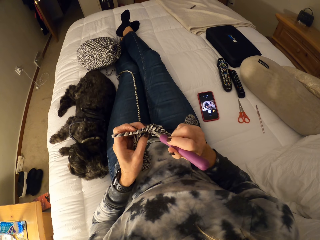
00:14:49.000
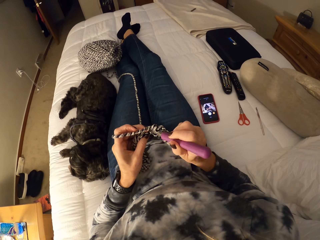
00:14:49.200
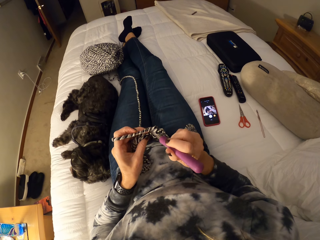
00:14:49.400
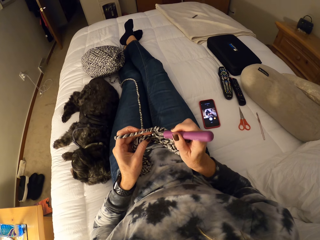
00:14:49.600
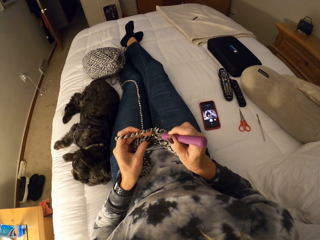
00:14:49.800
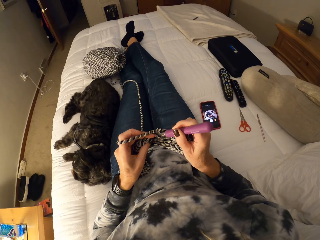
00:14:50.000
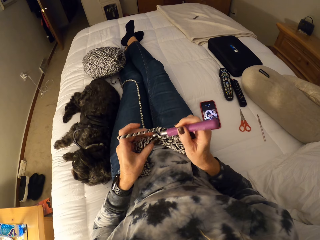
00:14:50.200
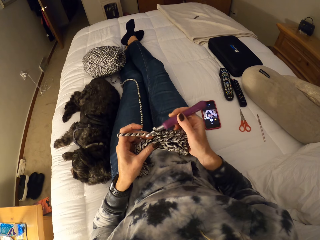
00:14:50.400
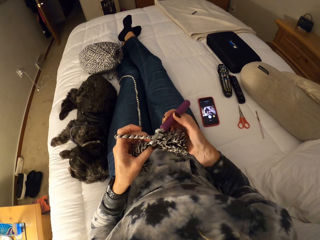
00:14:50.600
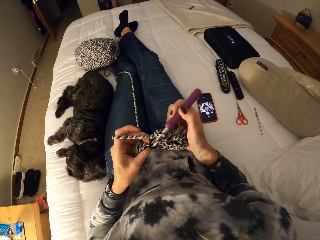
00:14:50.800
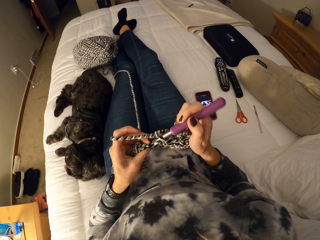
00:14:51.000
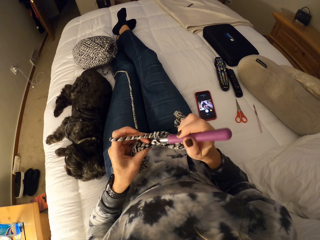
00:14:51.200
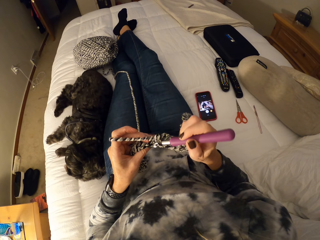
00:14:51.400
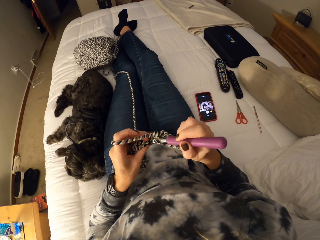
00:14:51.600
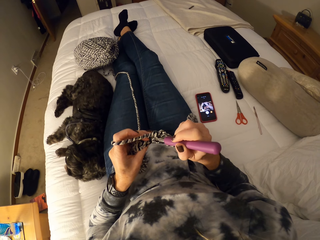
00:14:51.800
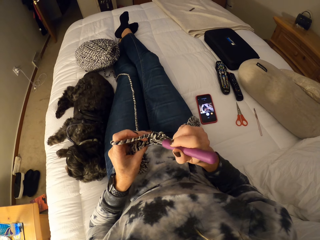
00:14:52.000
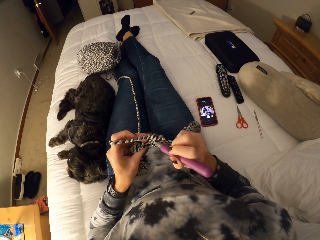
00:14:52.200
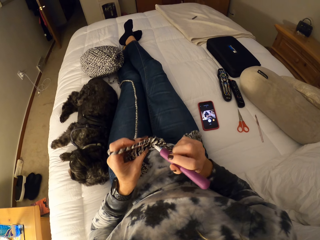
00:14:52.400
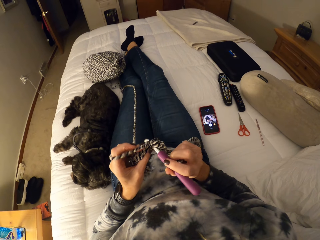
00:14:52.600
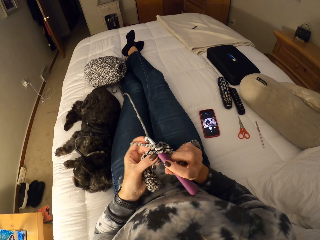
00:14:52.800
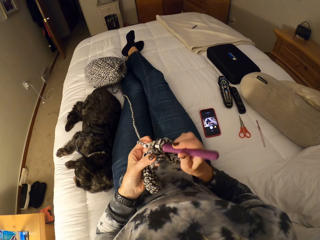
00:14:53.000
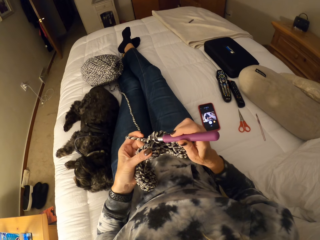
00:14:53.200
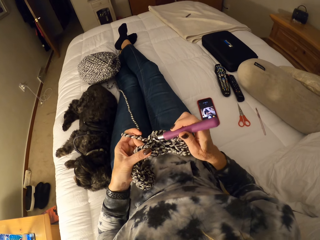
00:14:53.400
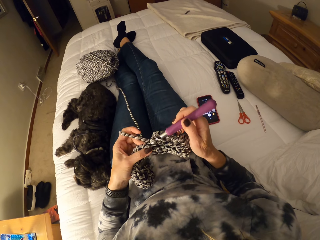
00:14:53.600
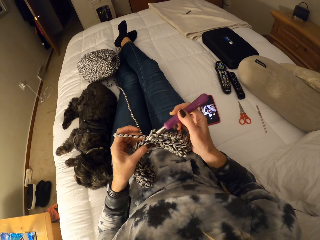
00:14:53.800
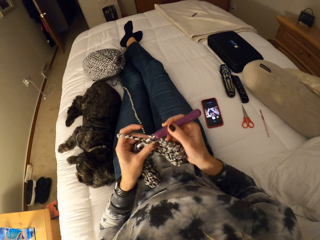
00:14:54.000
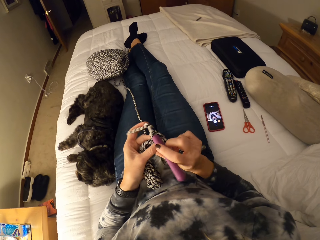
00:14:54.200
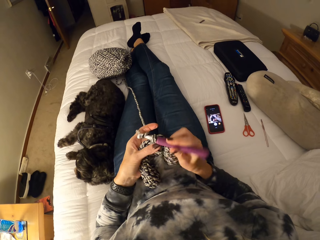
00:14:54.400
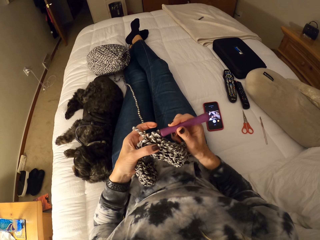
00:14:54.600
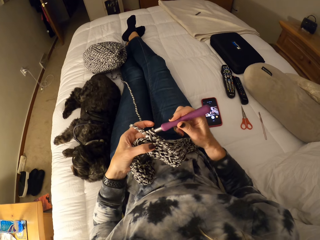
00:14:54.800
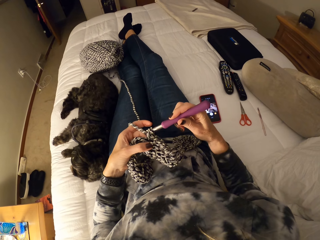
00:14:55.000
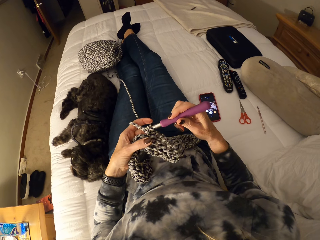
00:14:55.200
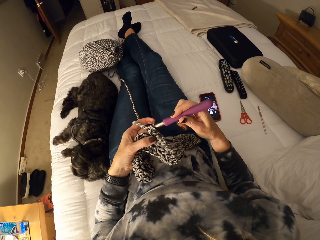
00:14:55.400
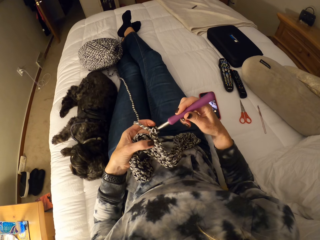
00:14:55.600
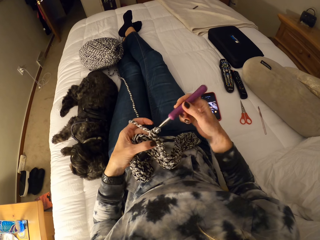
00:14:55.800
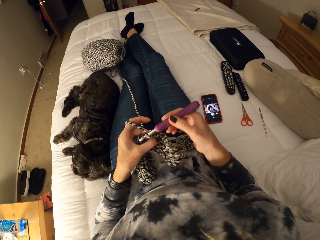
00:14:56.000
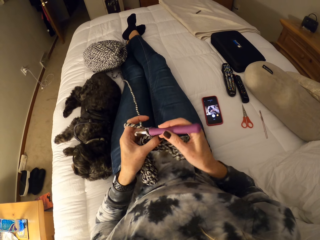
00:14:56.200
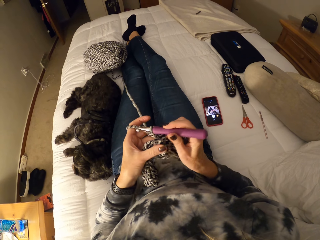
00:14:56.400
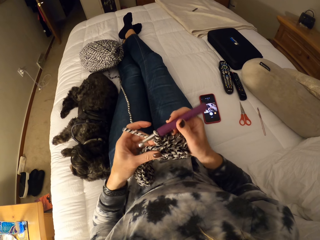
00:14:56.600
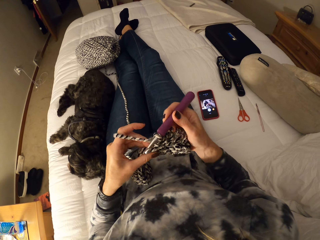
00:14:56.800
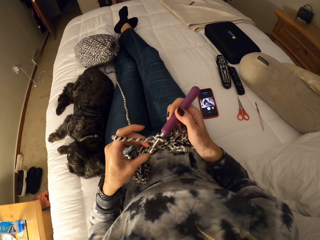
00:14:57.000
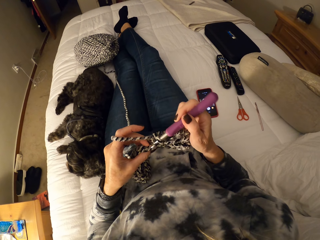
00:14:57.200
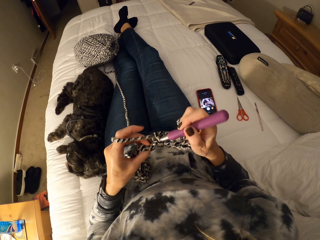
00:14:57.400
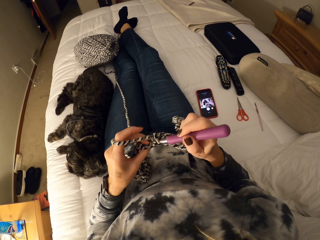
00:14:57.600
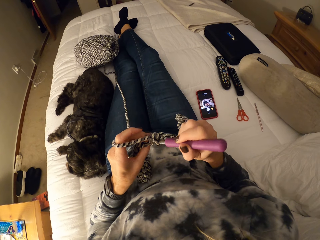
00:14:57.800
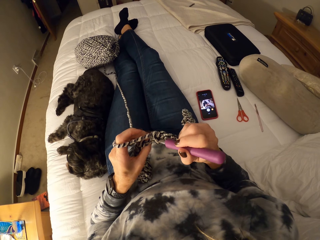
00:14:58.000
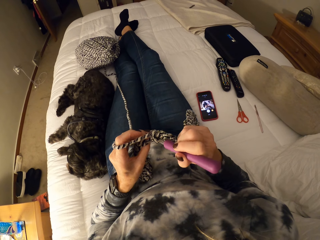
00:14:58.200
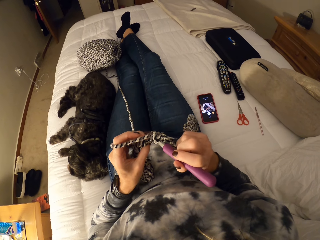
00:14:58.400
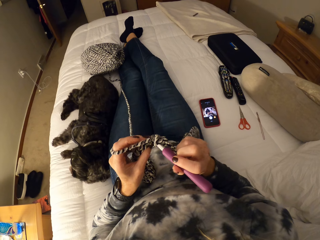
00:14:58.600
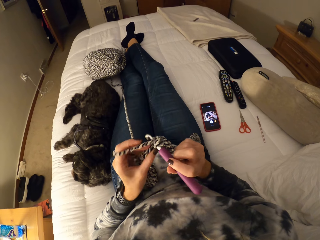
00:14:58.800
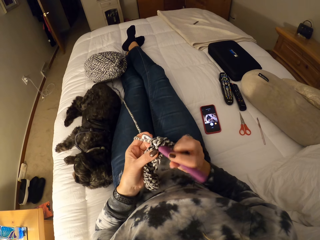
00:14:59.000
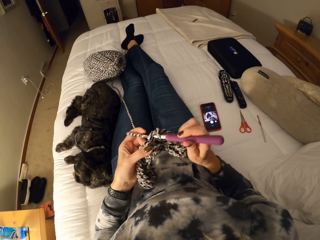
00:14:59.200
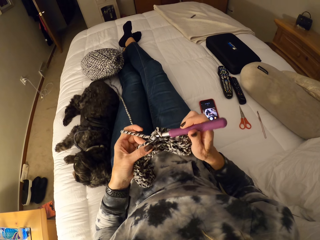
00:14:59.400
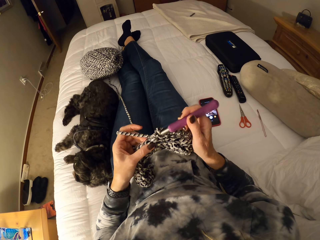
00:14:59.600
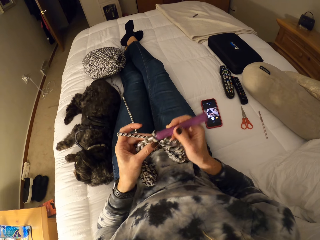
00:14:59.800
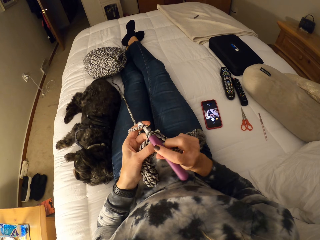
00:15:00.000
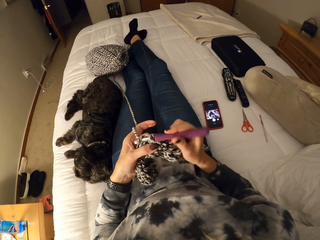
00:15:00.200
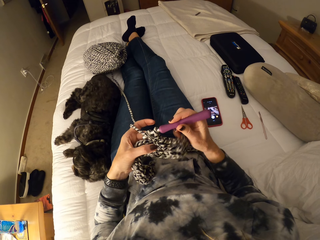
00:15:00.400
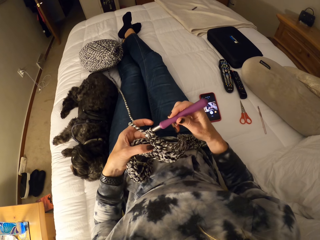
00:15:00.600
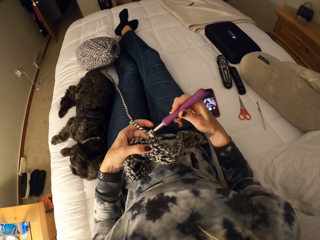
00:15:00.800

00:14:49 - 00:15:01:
The camera wearer stares at the cloth. They knit with the knit needle.

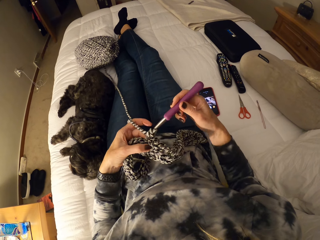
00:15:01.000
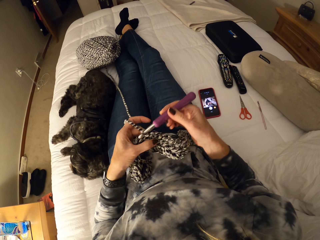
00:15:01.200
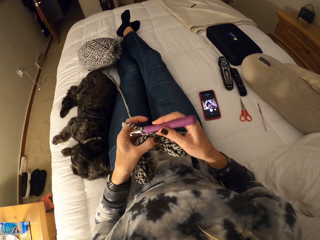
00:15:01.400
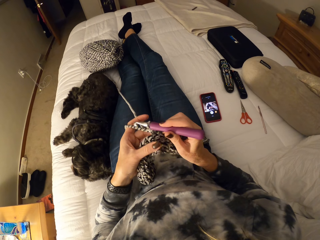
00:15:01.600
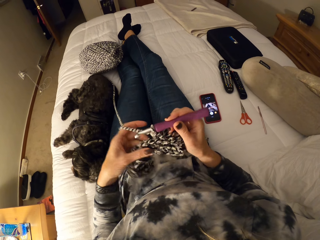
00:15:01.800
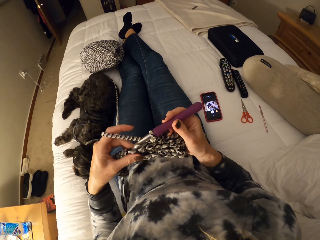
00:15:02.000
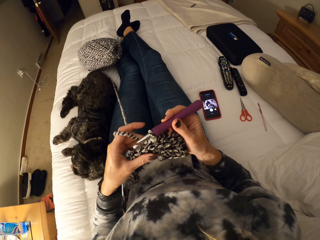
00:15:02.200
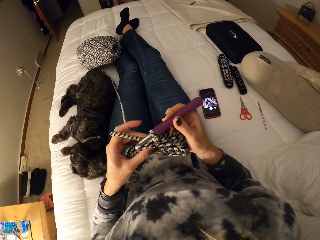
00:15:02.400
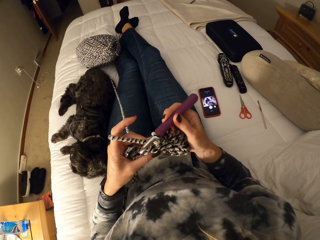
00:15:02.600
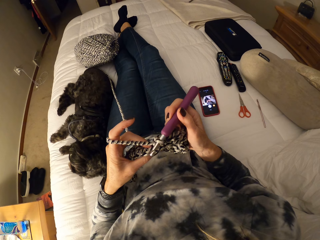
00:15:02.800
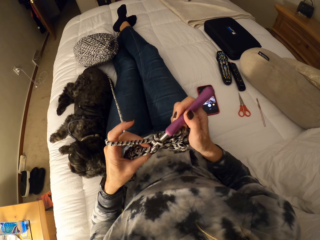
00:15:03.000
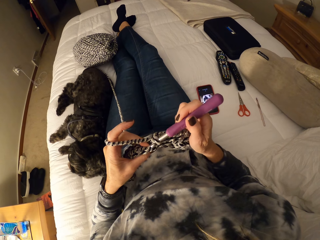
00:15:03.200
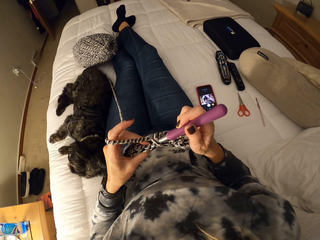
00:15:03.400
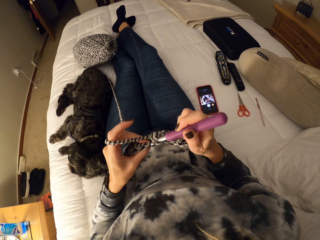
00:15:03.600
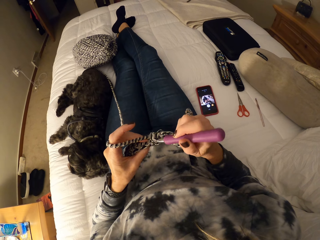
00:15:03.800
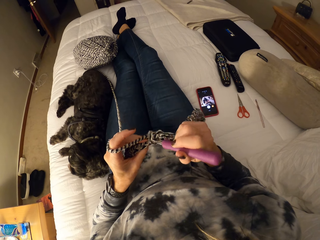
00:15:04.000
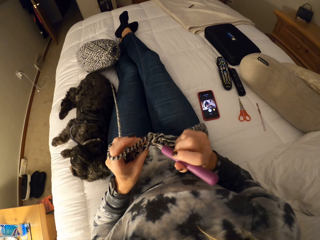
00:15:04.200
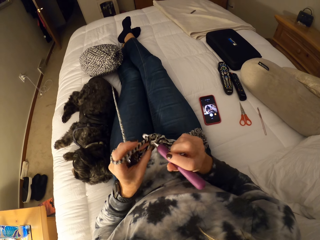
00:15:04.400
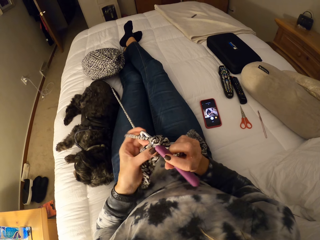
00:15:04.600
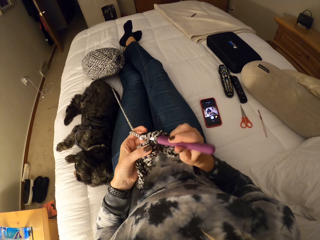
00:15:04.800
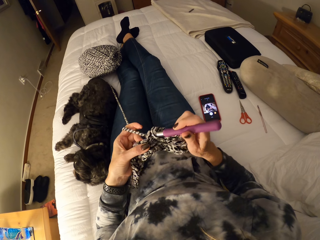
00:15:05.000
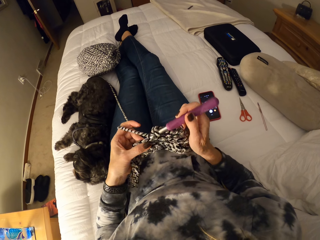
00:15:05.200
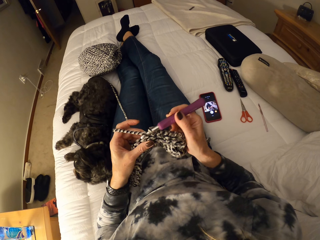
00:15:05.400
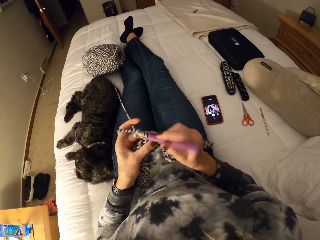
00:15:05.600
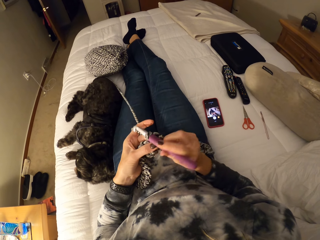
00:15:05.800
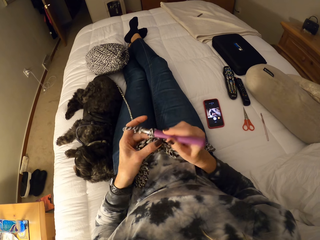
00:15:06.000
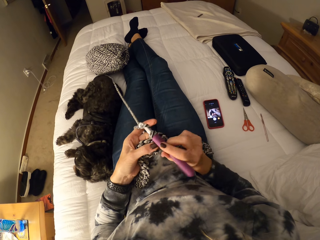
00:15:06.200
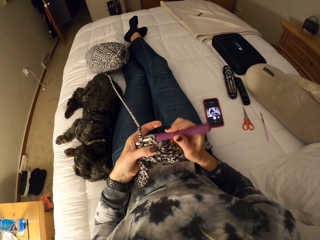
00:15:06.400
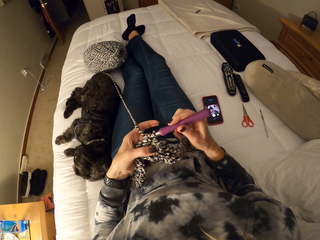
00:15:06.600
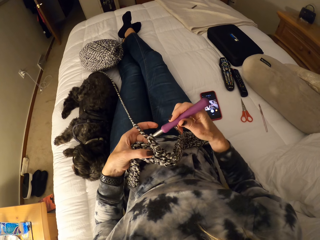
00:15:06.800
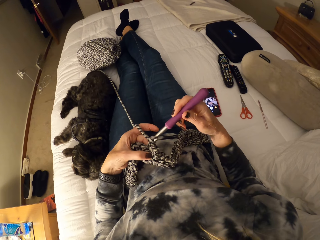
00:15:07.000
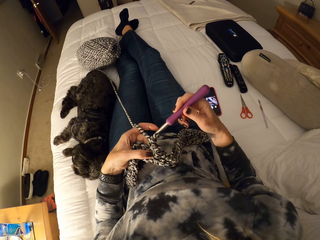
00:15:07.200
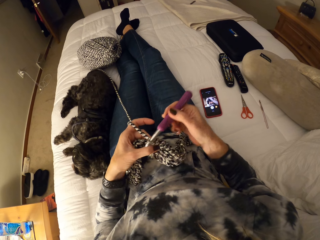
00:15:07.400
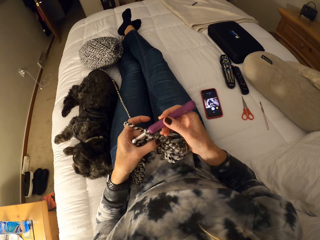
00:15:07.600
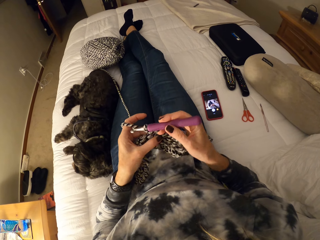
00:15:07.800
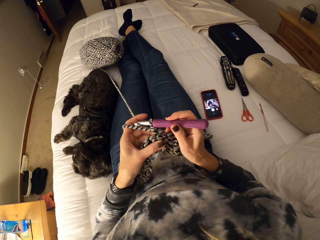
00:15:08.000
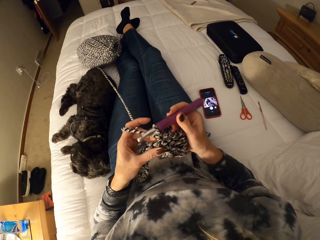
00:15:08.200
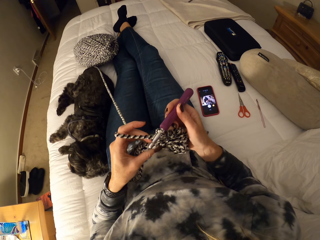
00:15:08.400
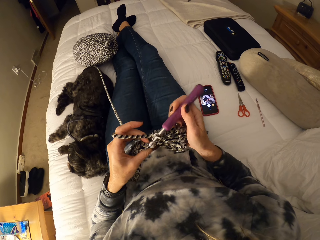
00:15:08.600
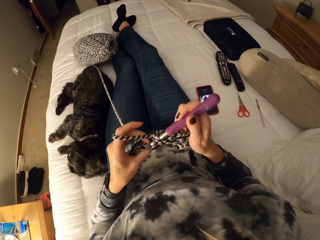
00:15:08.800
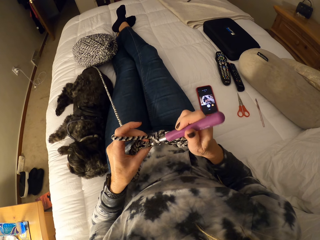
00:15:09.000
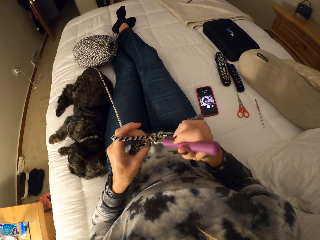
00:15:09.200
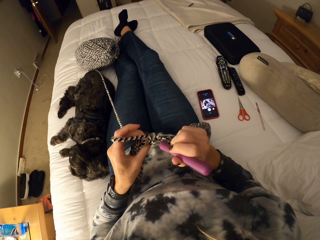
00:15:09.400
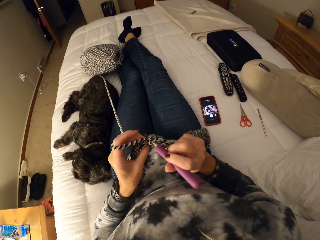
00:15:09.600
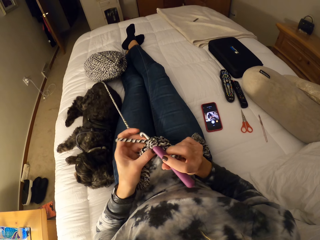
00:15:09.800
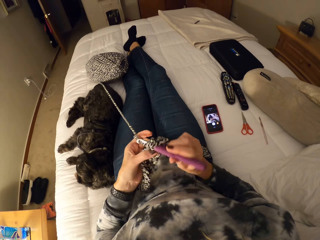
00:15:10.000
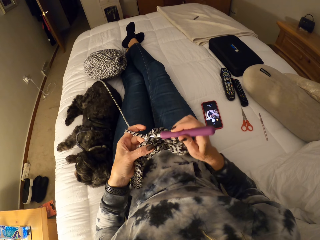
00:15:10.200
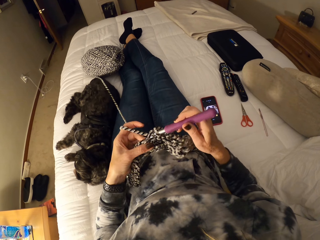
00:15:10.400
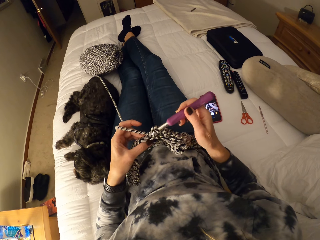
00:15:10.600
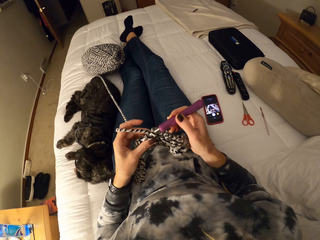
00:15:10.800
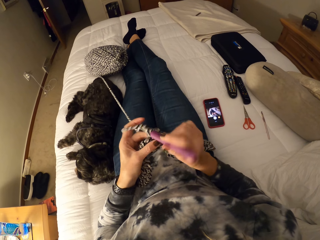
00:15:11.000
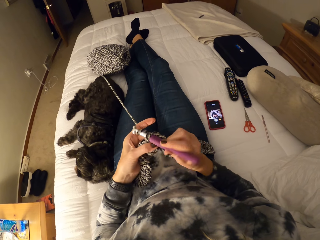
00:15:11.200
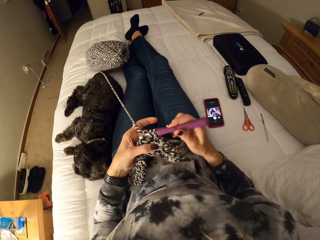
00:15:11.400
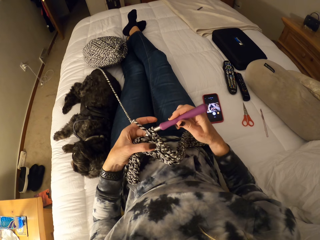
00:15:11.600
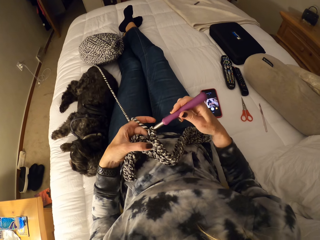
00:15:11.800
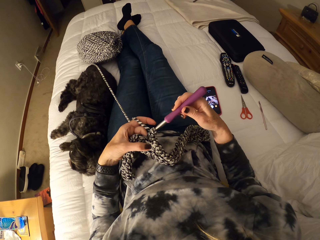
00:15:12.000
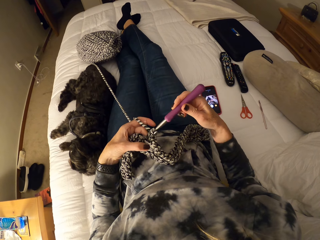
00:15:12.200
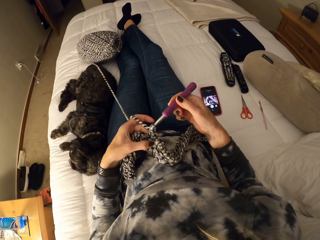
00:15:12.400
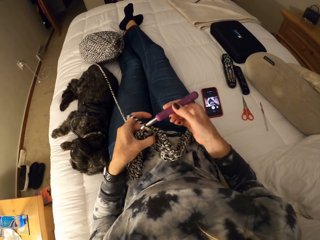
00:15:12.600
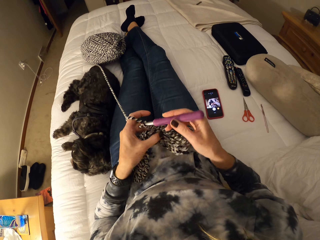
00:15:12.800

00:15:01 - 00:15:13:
The camera wearer stares at the cloth. They knit with the knit needle.
